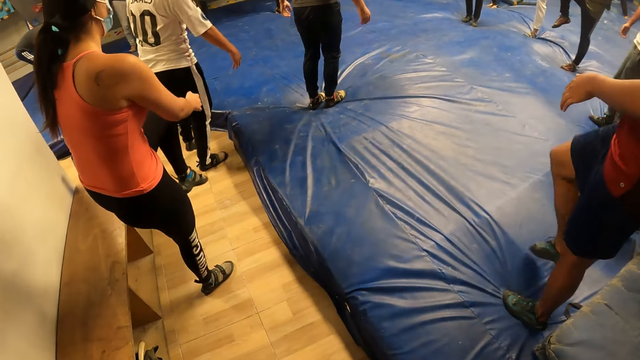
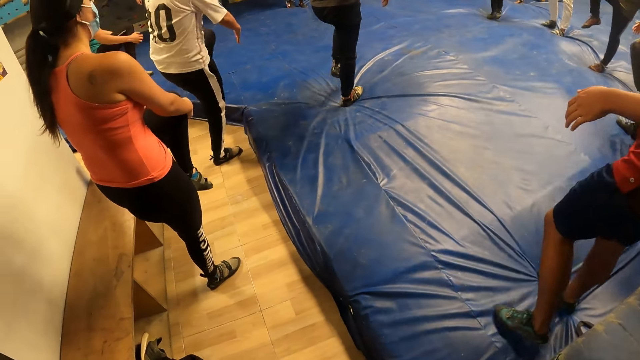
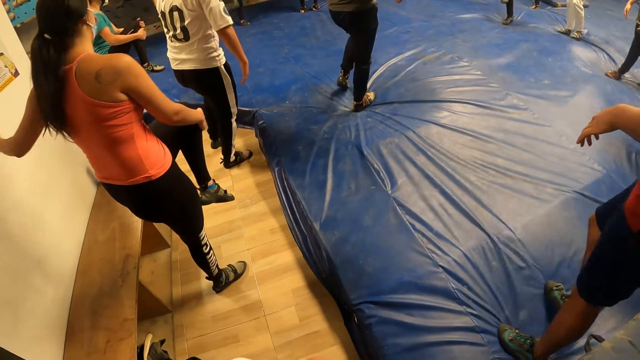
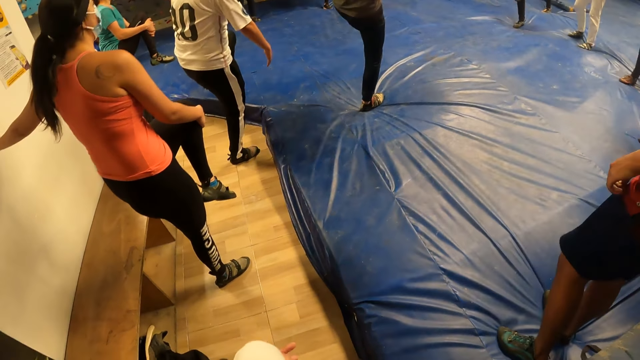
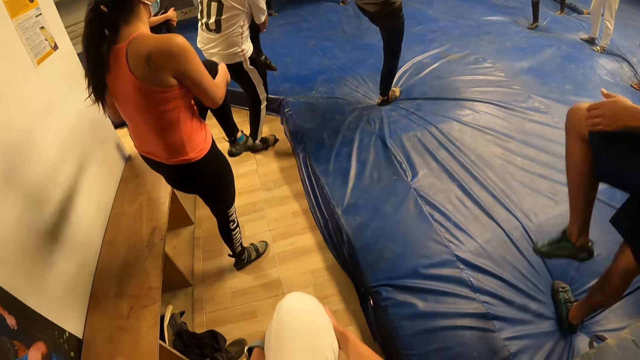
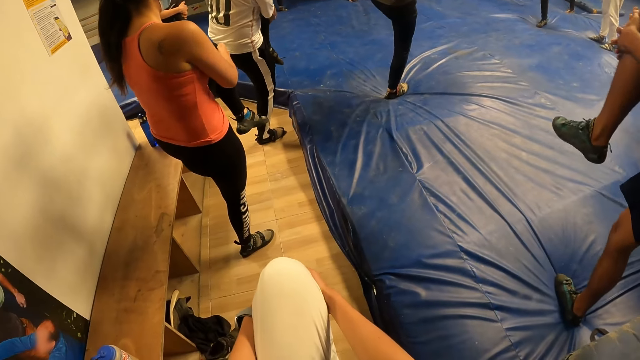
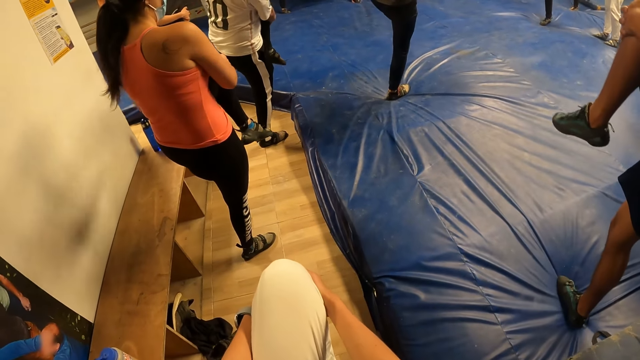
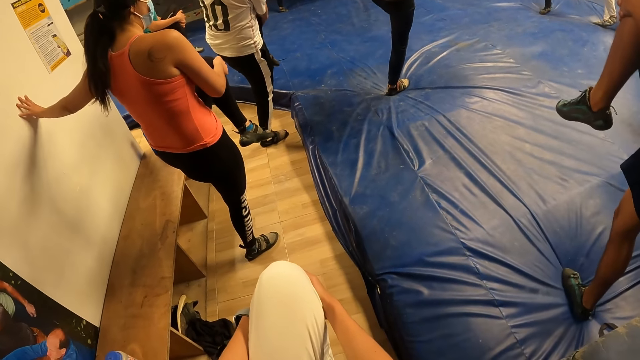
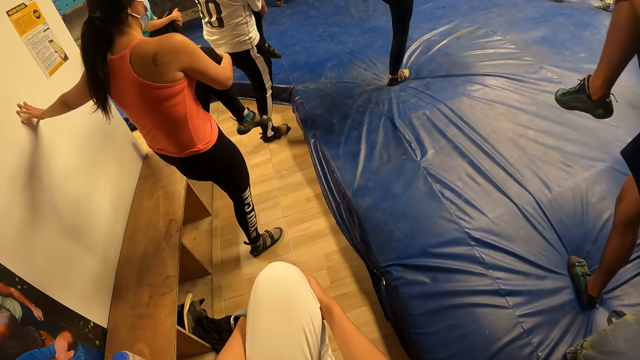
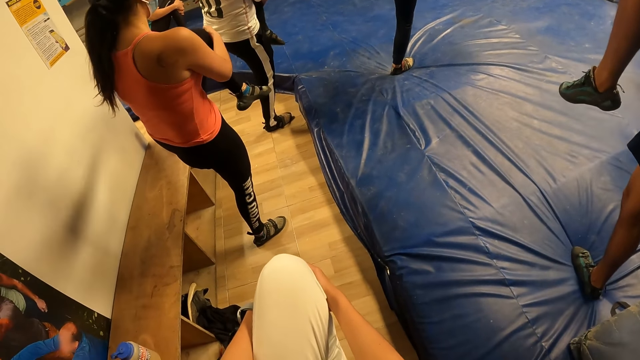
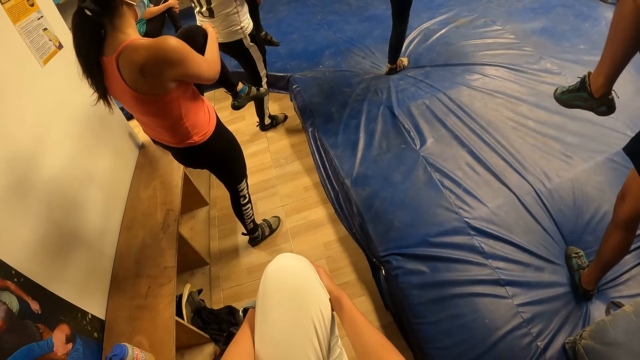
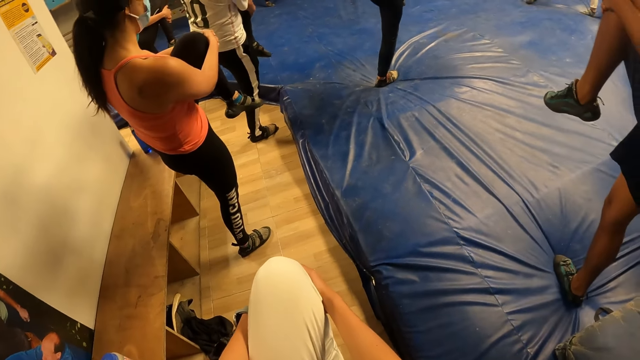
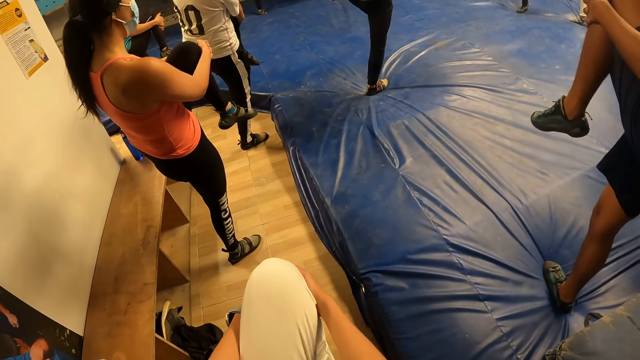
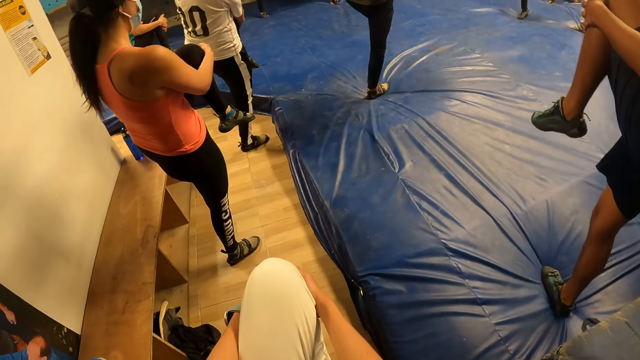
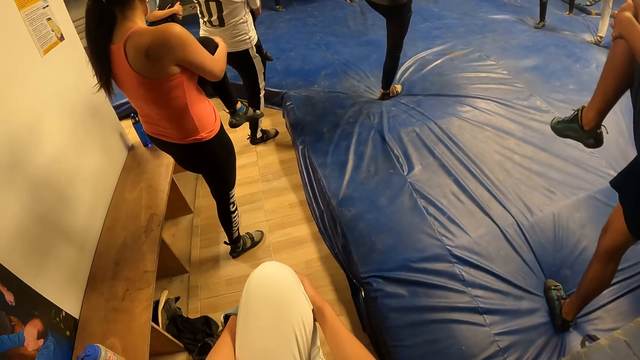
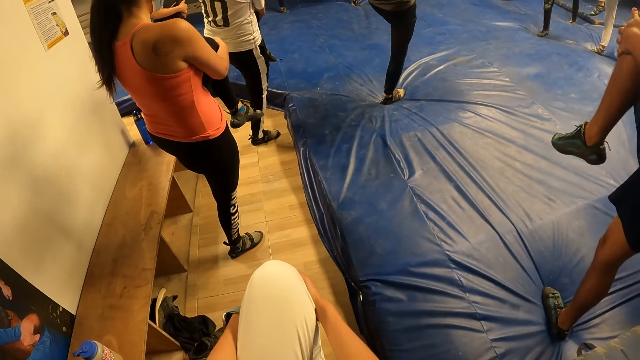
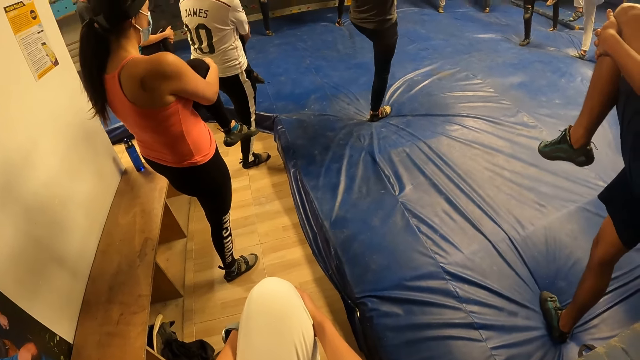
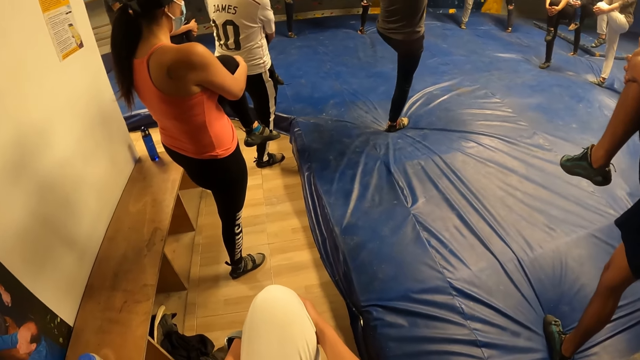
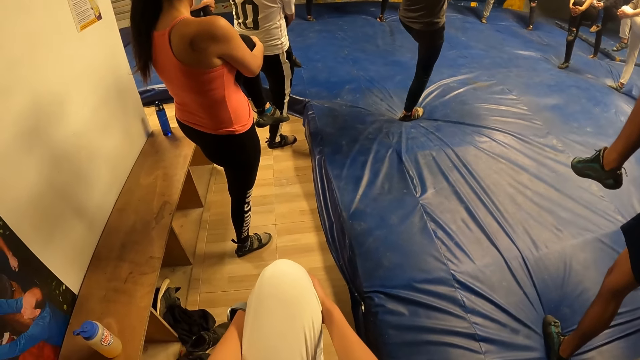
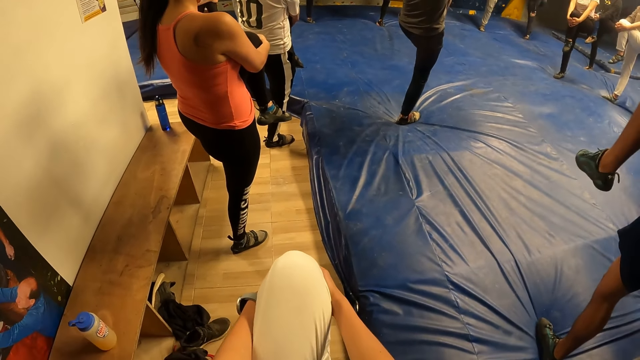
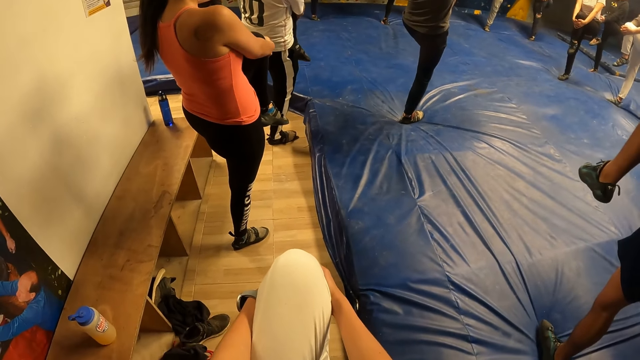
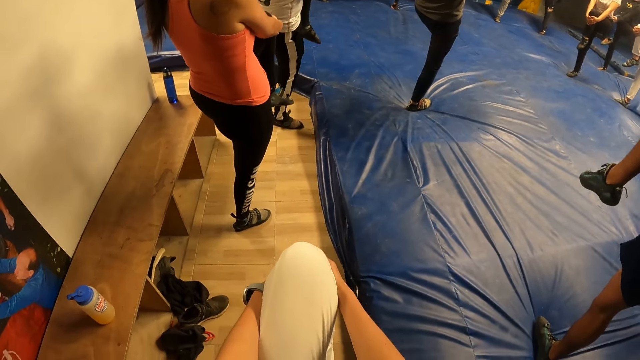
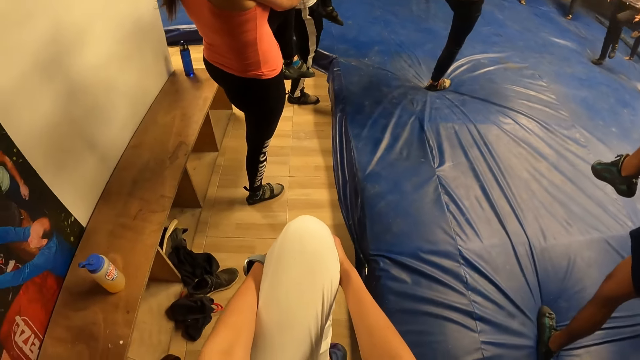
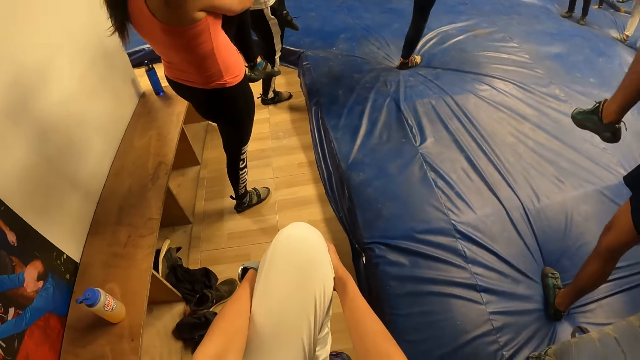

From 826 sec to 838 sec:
The camera wearer raises her left leg. A woman touches the wall. The camera wearer holds her left leg with both hands. The woman holds her knee with both hands. She touches the wall. She holds her knee with both hands.

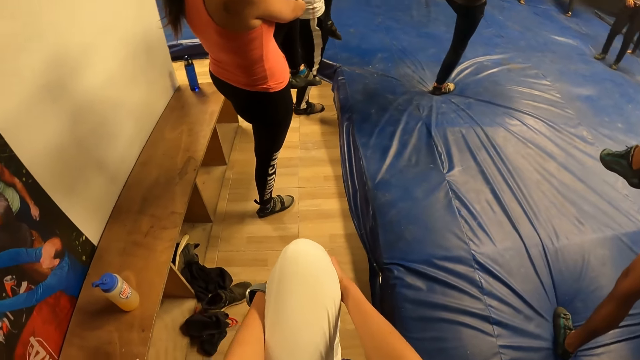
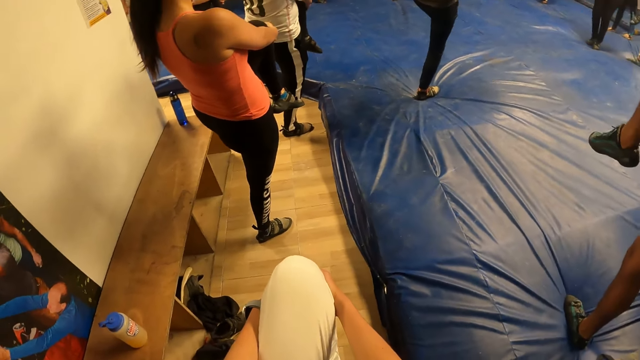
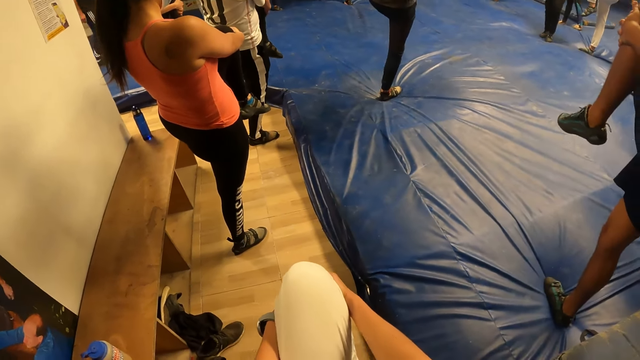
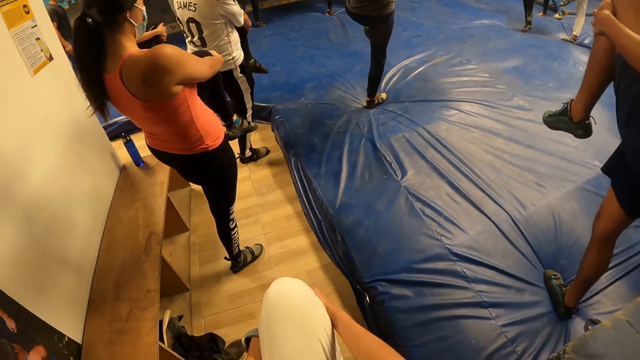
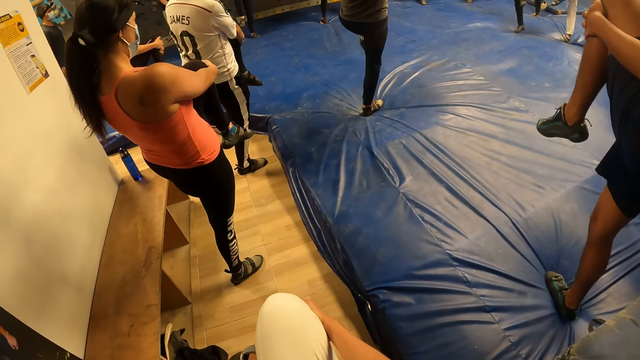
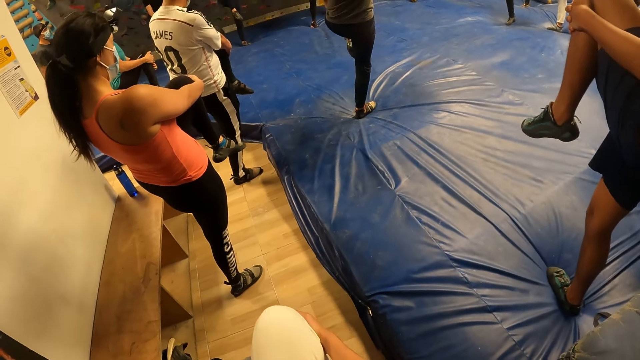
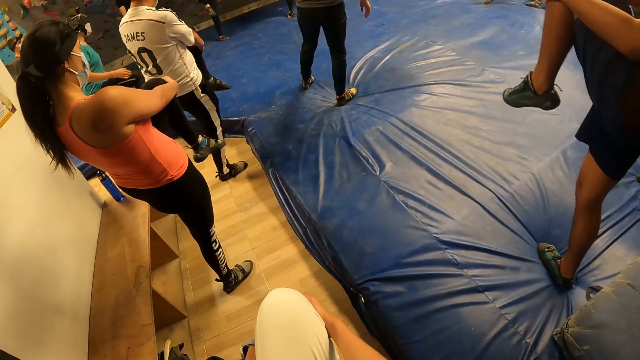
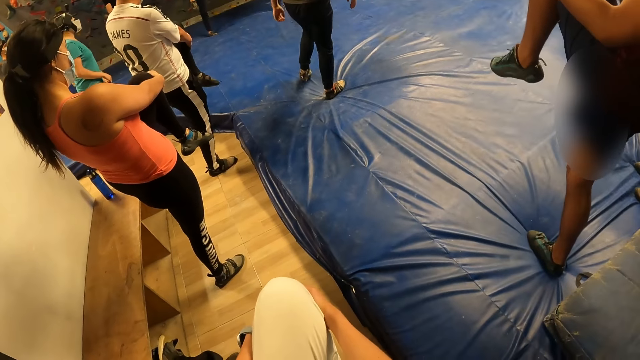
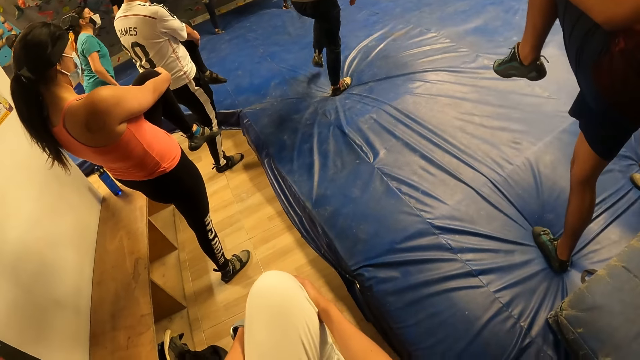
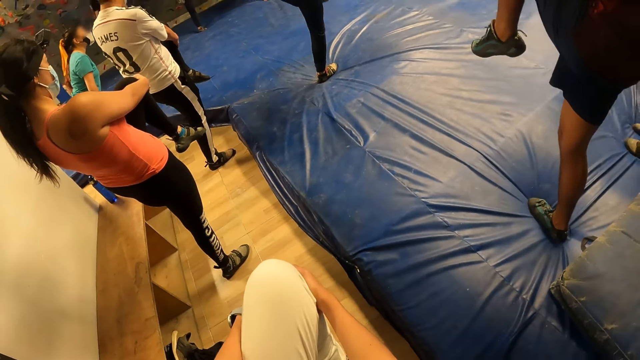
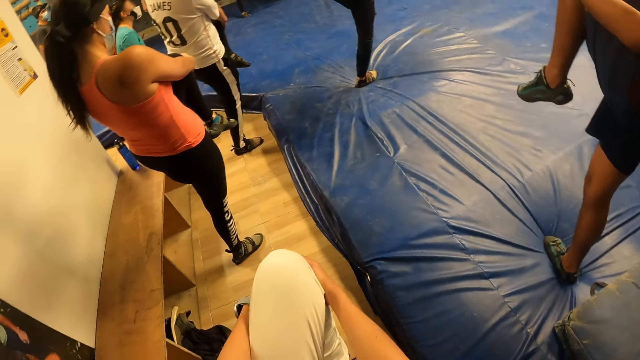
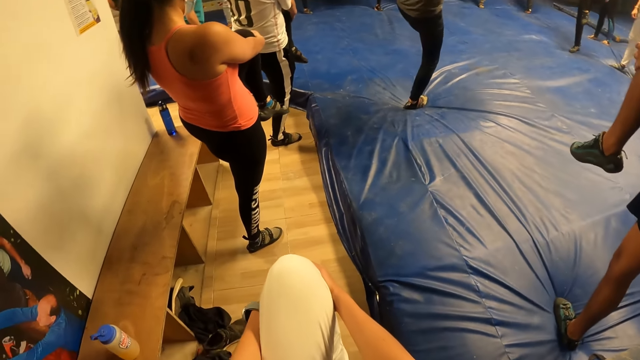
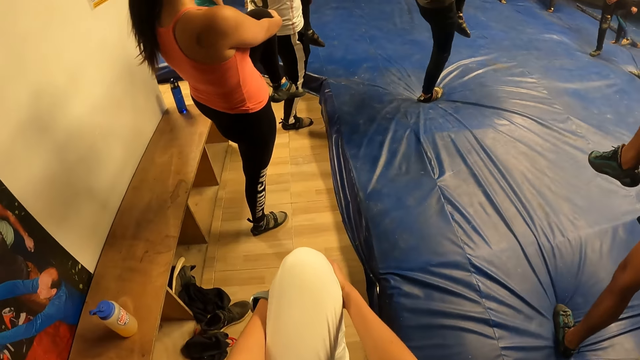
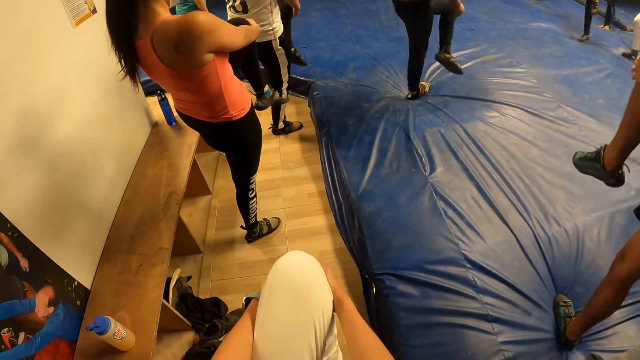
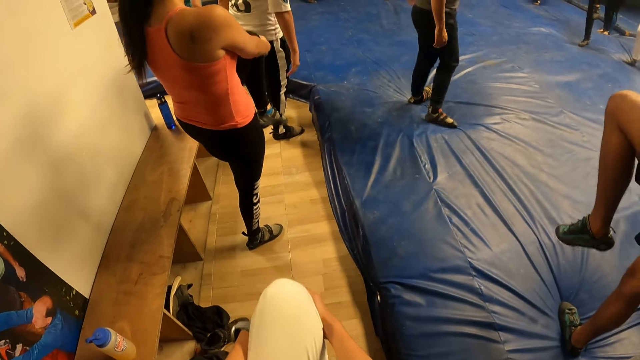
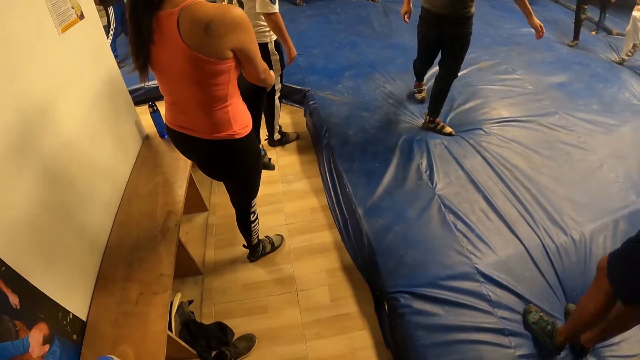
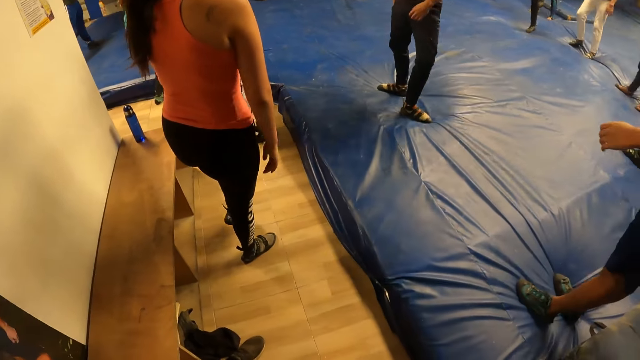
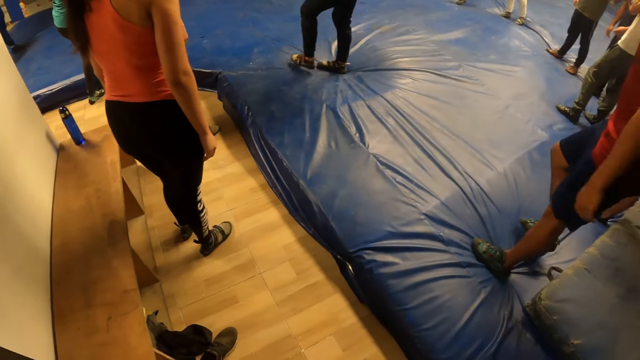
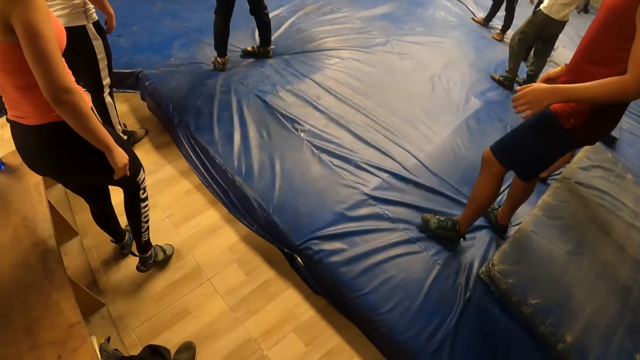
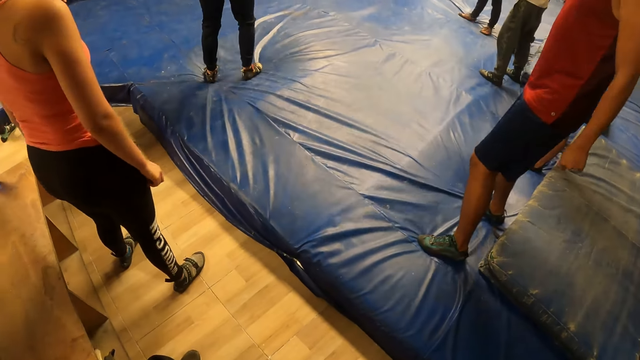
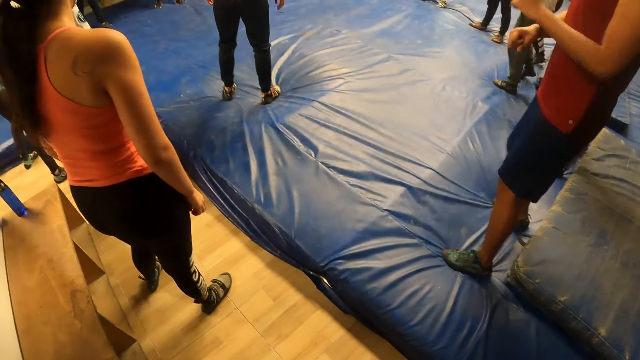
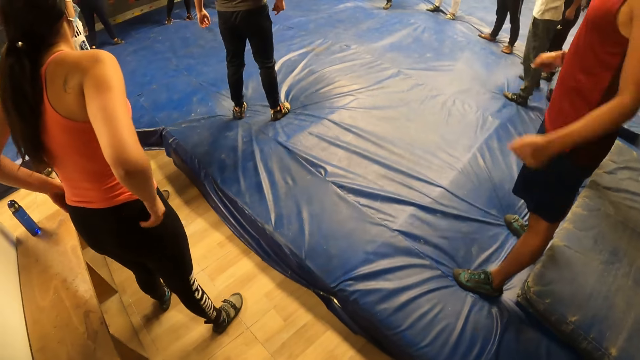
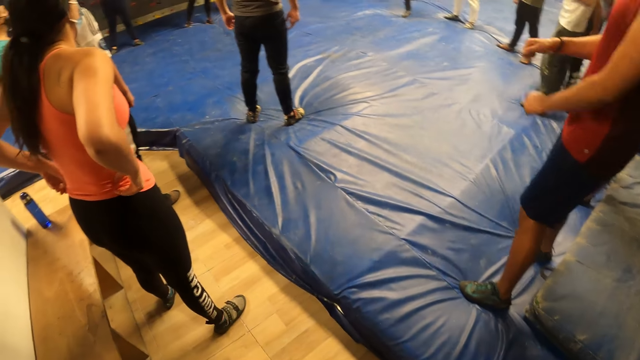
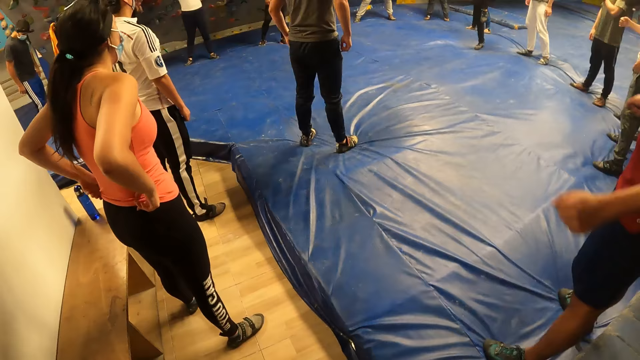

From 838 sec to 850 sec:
A man drops his leg. He holds his leg. He steps on the floor and turns around. Another man moves his hands. A woman adjusts her clothes.
